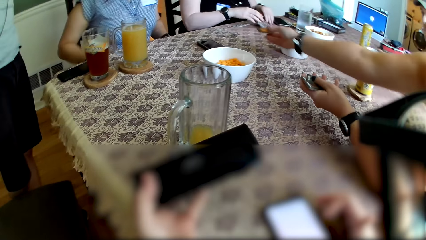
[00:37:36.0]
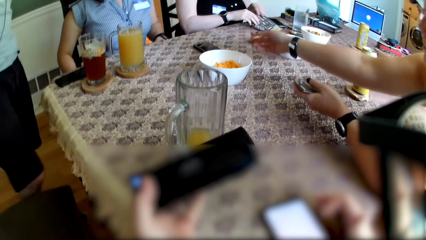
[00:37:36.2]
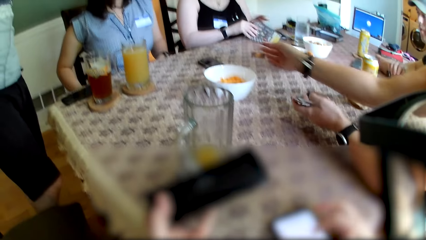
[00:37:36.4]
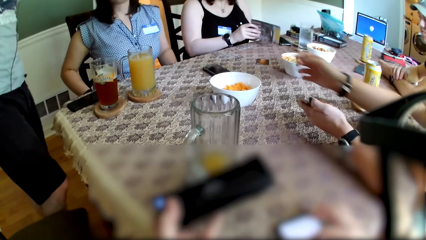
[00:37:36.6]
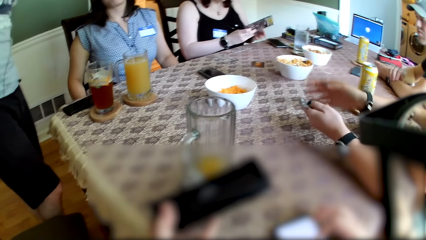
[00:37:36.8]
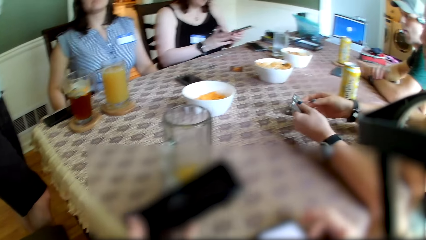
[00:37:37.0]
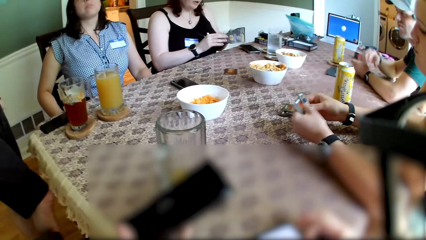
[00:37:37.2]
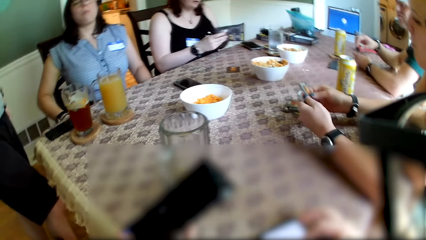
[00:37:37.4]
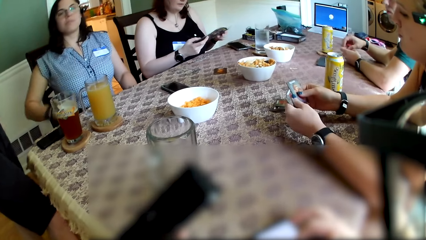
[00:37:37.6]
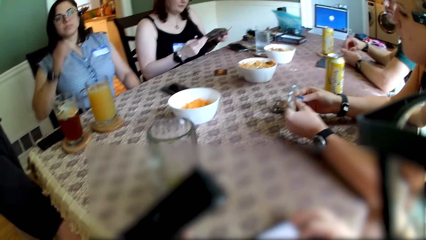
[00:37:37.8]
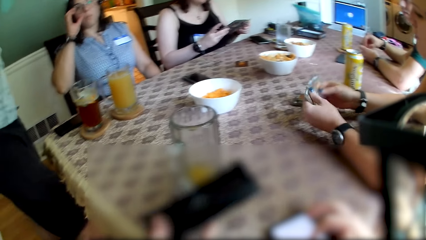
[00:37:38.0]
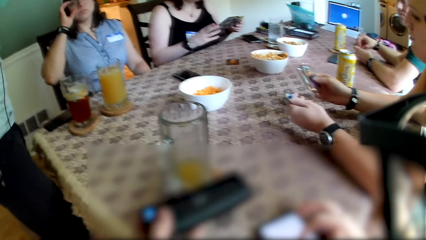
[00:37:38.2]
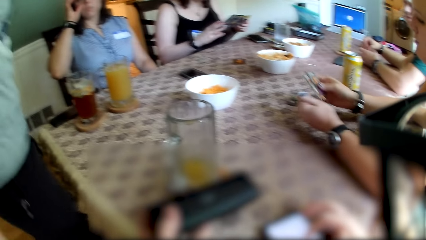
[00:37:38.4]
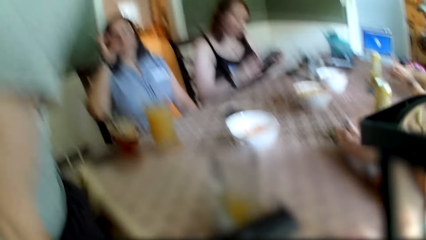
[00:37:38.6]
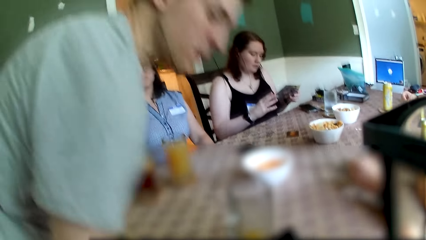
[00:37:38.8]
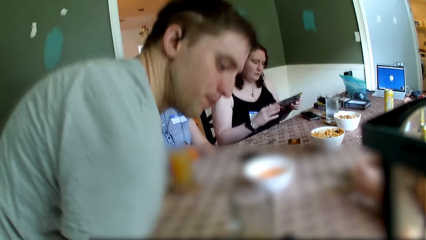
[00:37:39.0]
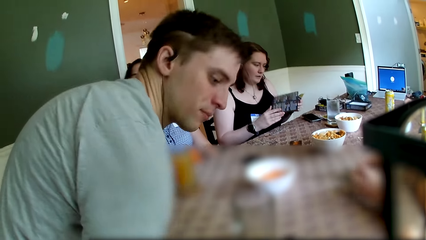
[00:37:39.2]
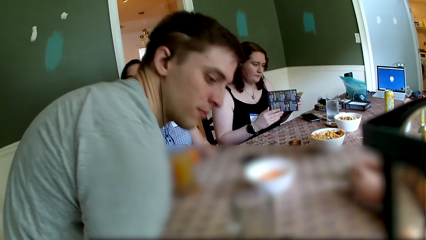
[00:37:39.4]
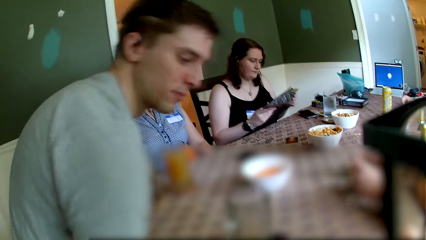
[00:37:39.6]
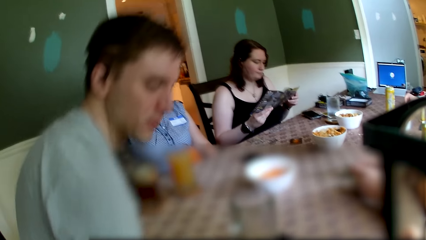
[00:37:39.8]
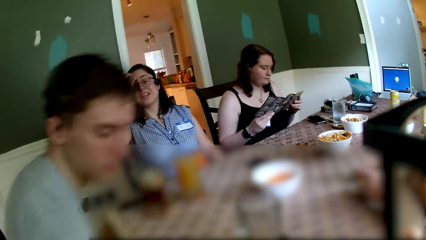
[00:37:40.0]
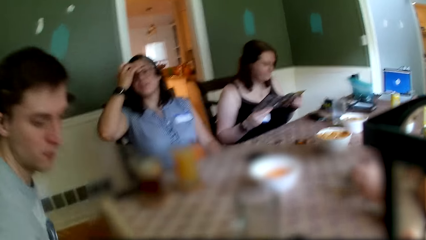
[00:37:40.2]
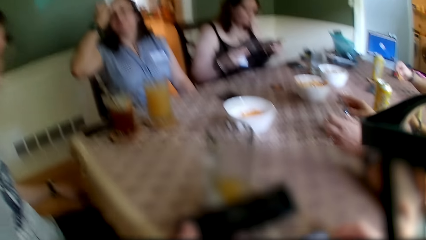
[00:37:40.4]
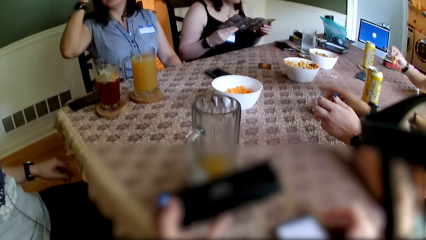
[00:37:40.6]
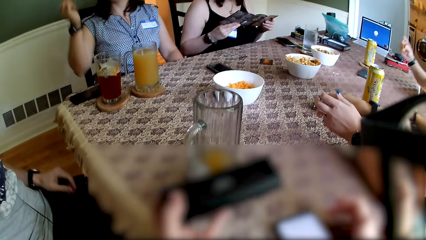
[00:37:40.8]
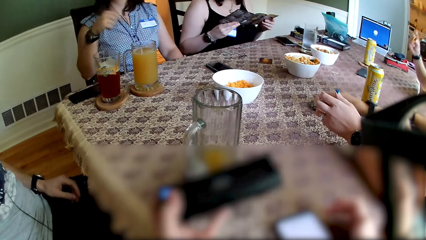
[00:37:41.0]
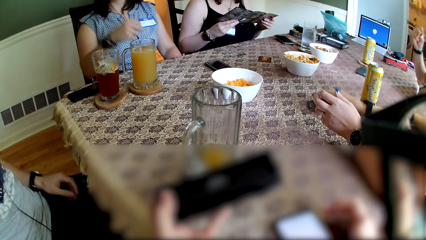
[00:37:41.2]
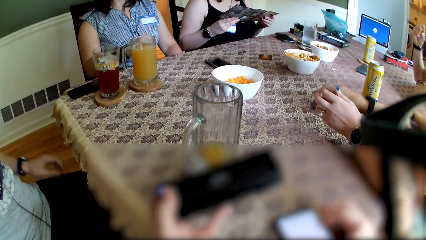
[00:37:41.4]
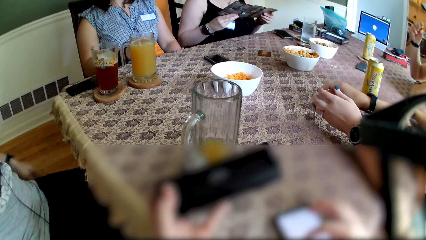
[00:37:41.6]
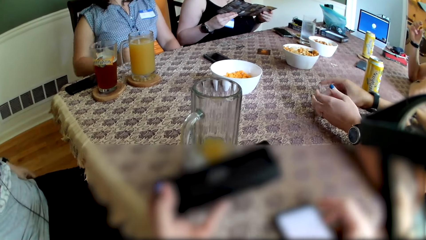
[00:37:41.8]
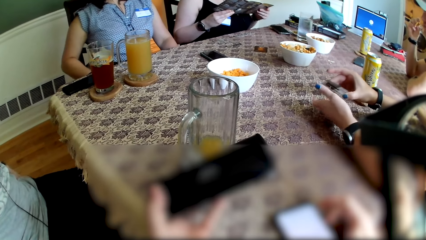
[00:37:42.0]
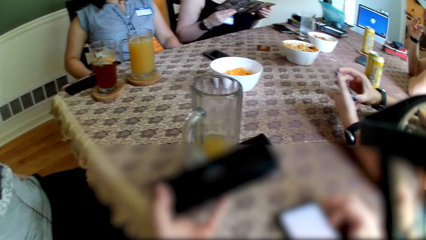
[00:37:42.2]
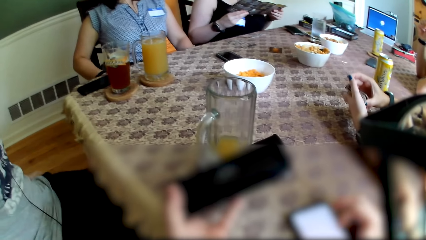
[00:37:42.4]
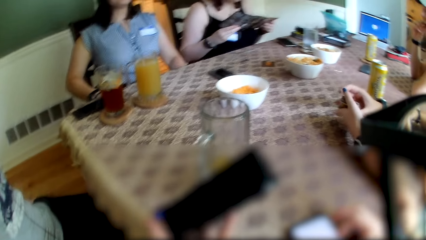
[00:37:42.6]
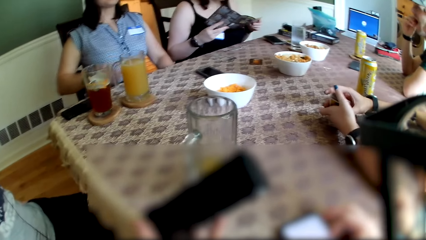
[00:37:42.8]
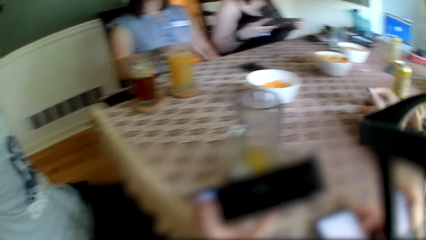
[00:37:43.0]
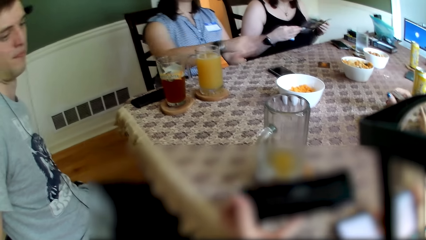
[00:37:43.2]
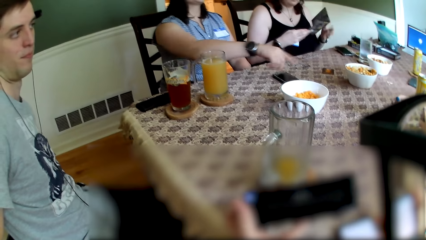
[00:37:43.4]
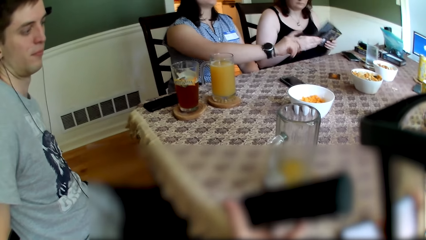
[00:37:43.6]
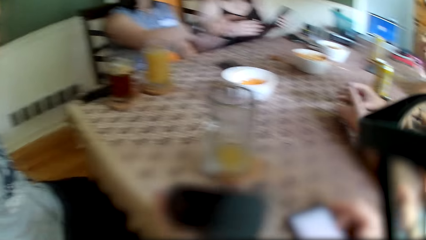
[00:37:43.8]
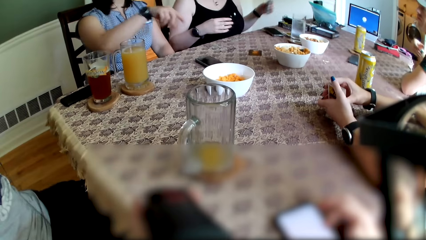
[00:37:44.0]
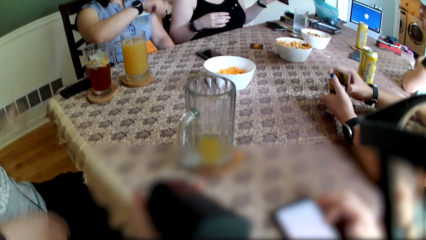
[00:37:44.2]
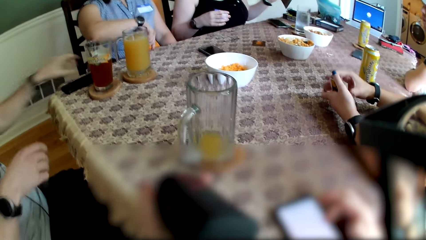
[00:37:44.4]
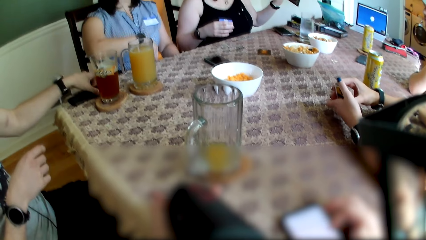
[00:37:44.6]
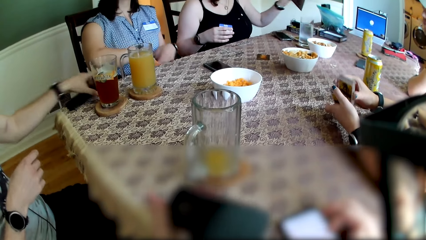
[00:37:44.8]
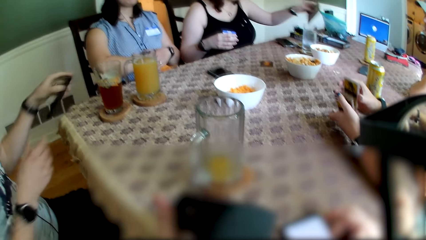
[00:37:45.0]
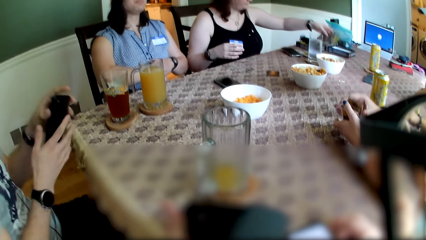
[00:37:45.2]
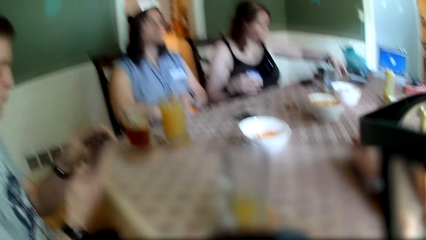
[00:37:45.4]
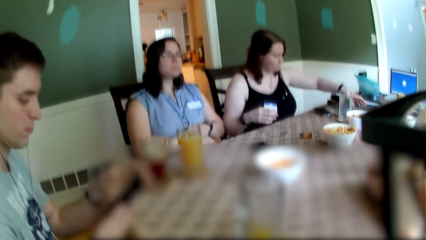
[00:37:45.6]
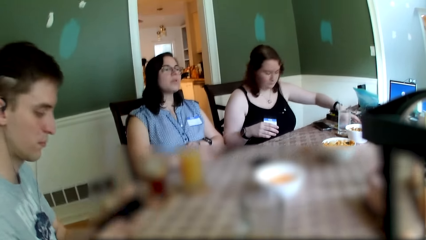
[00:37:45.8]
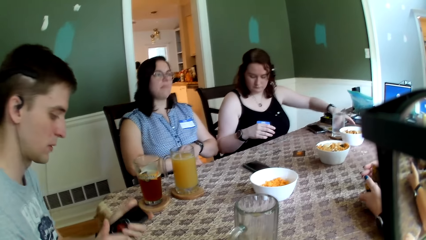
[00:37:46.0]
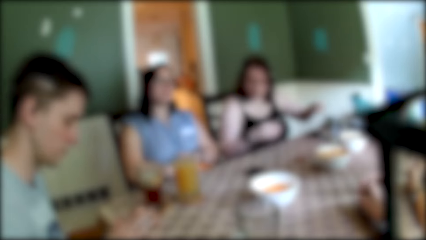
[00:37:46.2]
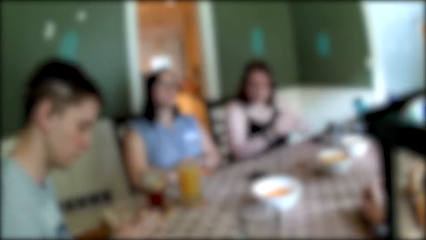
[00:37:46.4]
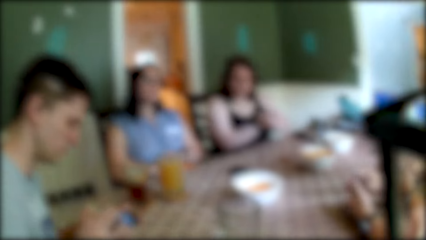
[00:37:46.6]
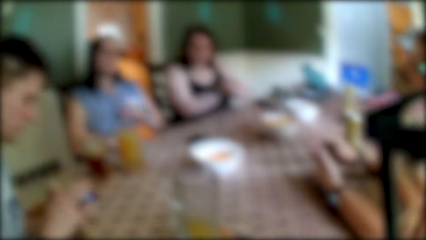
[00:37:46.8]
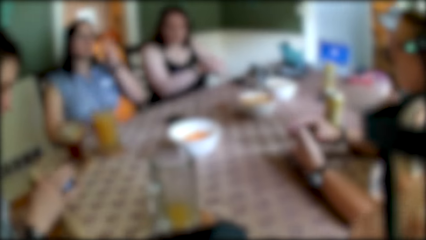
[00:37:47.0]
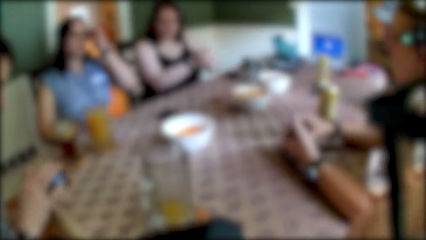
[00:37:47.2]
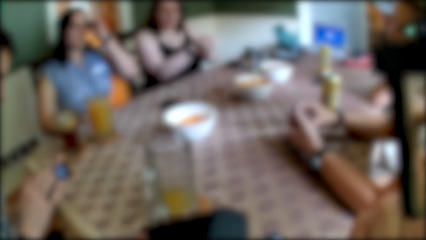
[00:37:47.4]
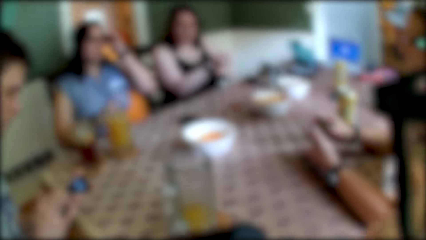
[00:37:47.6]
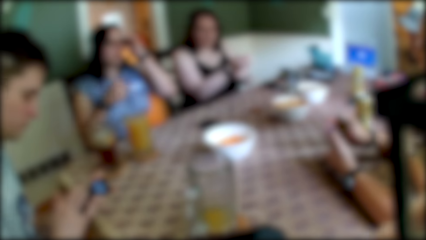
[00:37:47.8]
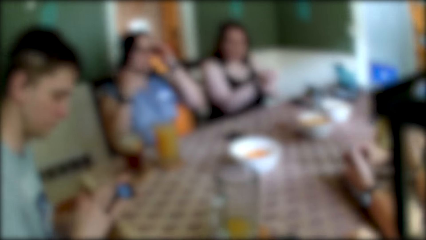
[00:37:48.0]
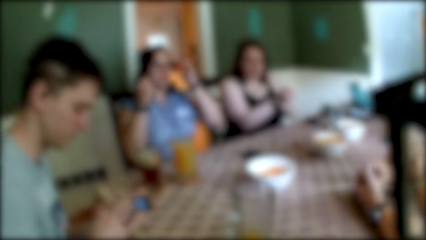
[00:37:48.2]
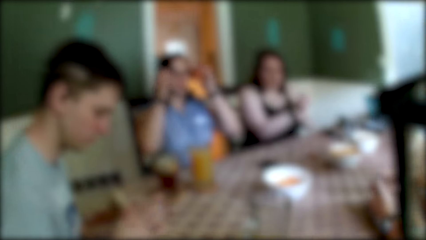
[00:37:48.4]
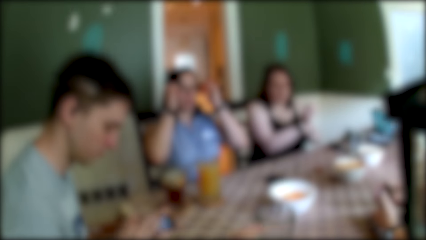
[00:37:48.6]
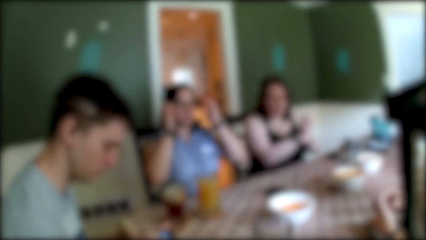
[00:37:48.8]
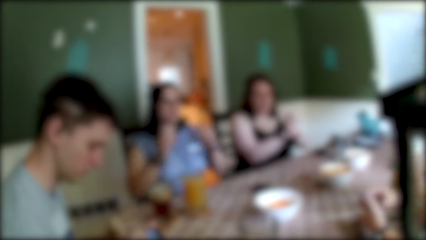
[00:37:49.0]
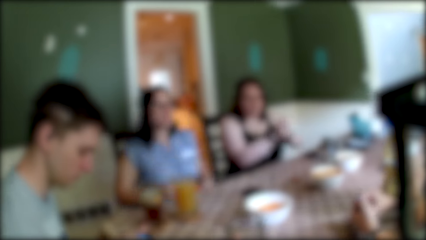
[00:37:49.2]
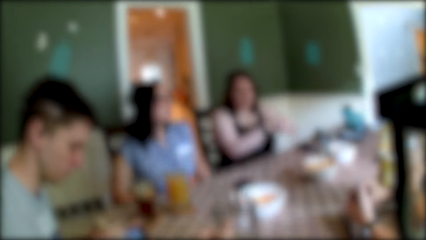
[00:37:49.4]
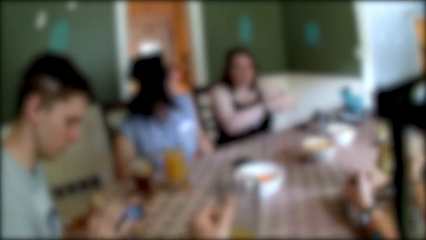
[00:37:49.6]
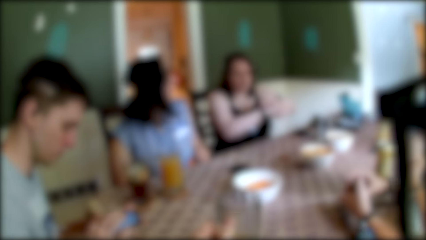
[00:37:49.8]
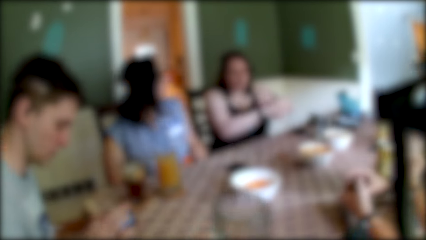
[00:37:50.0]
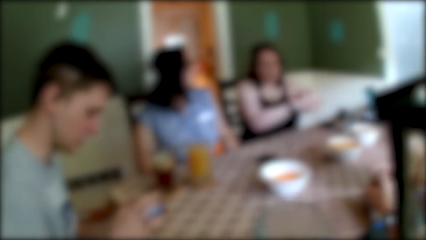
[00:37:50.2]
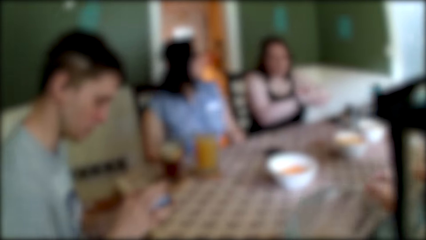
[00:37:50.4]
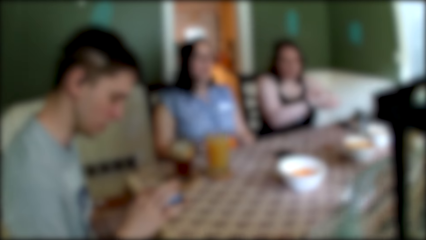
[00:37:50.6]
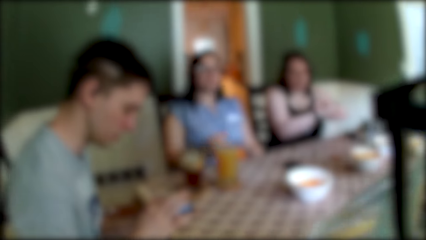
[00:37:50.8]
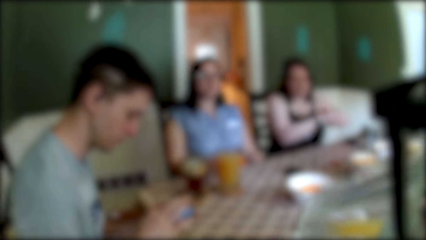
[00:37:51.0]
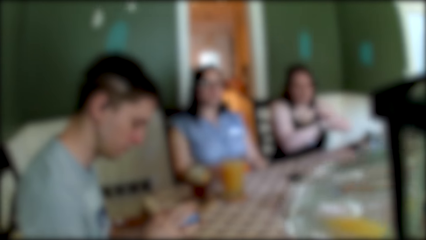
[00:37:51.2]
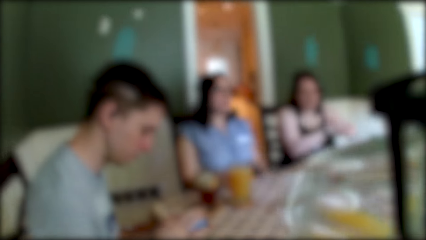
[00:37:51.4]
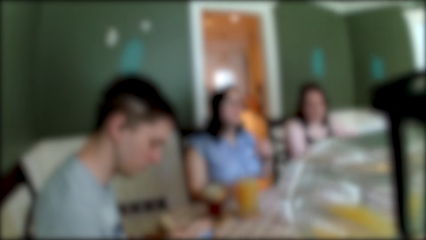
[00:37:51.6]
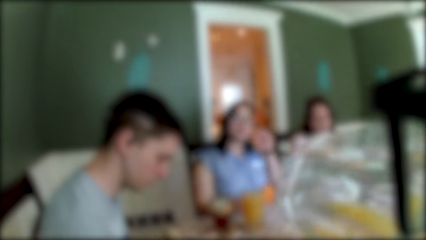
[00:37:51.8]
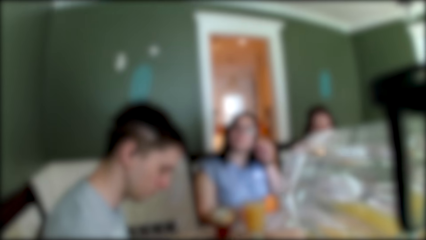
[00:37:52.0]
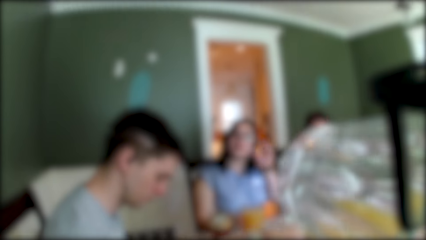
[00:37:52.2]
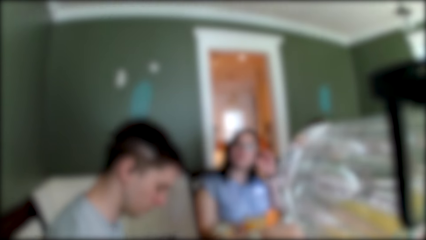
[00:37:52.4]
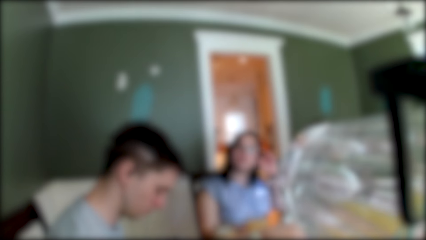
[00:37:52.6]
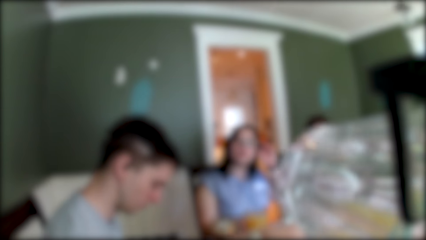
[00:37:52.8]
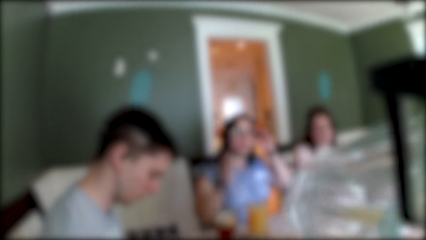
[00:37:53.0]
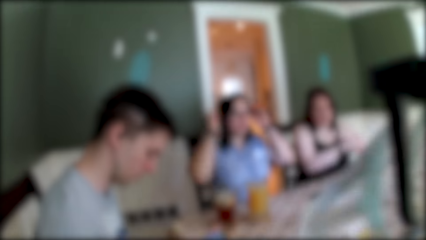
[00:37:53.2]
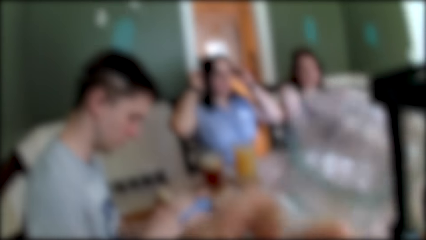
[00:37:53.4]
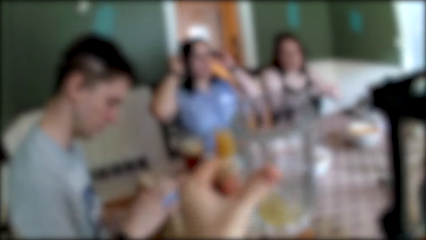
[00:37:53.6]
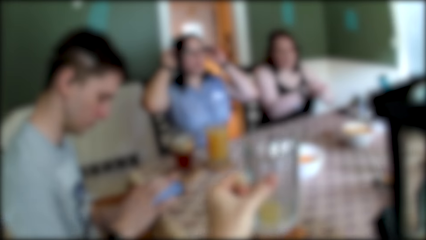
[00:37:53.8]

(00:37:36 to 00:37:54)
A woman throws a card on the table with her right hand. Another woman holds the paper with both hands. A man sits on a chair. The first woman shuffles the set of cards with both hands. The other woman drops the paper on the table with her left hand. The man picks a phone from the table with his left hand. He operates the phone with his right hand. The camera wearer drinks juice from the glass cup with his left hand. A third woman removes both hands from the table.
